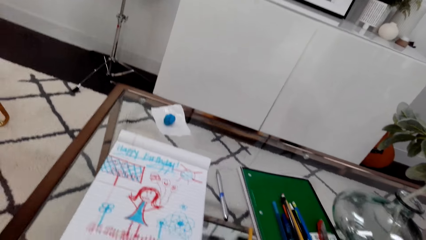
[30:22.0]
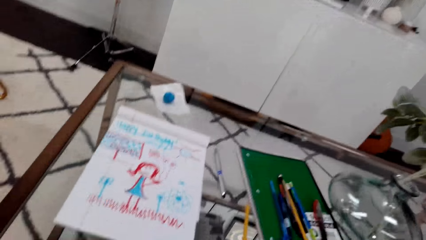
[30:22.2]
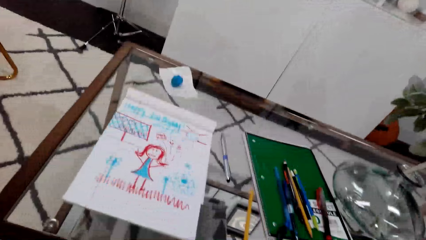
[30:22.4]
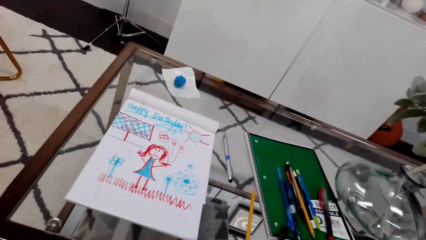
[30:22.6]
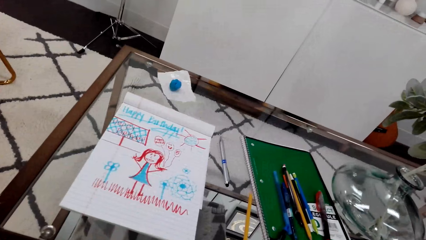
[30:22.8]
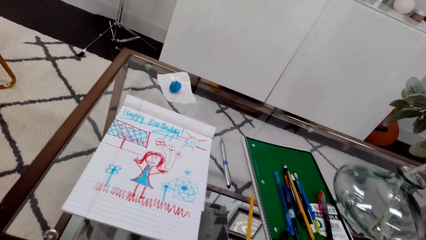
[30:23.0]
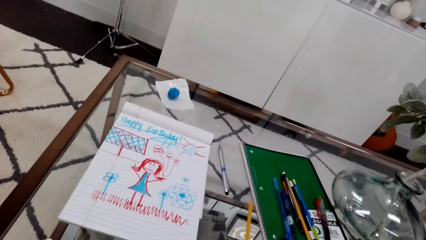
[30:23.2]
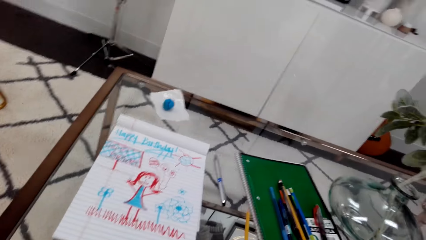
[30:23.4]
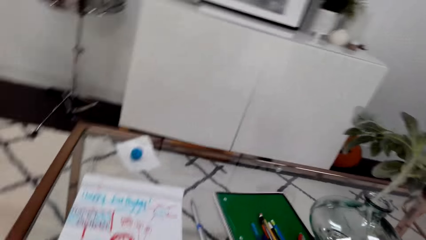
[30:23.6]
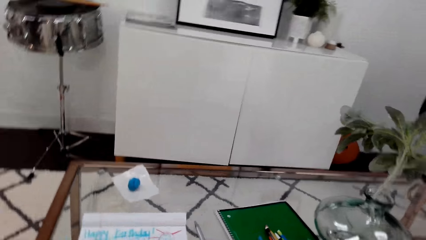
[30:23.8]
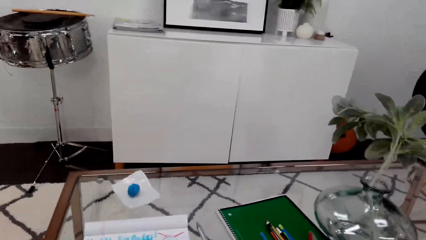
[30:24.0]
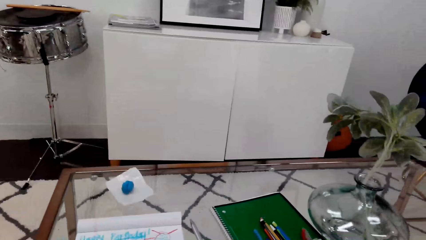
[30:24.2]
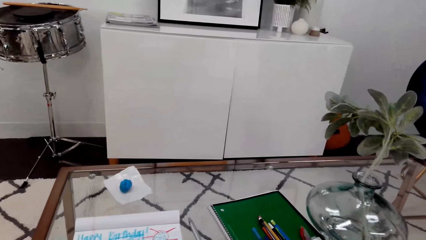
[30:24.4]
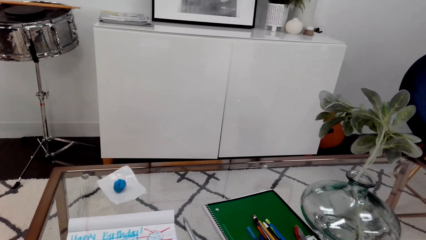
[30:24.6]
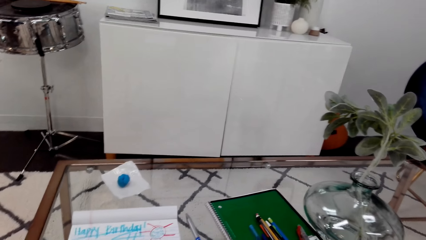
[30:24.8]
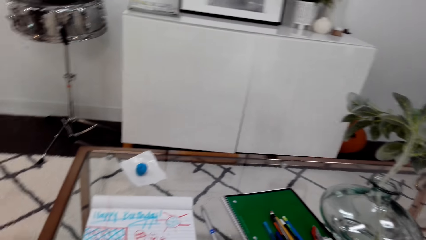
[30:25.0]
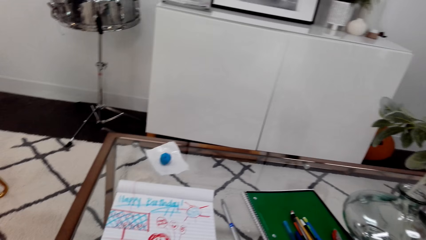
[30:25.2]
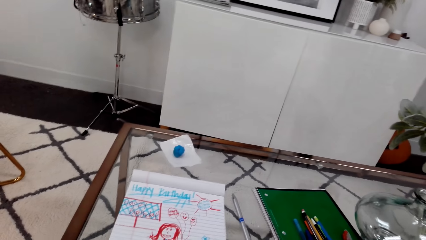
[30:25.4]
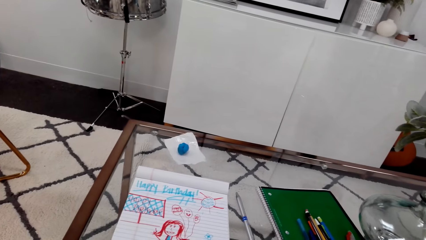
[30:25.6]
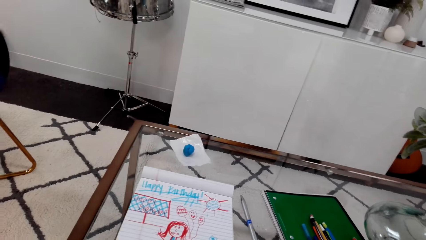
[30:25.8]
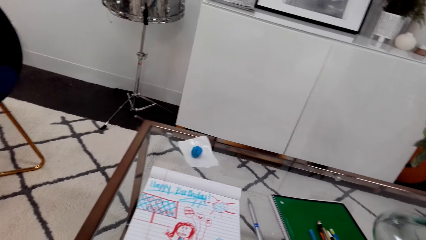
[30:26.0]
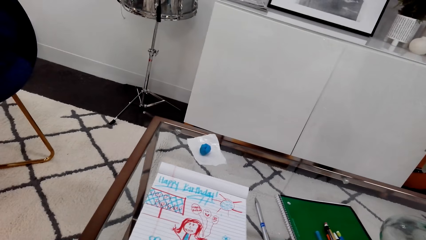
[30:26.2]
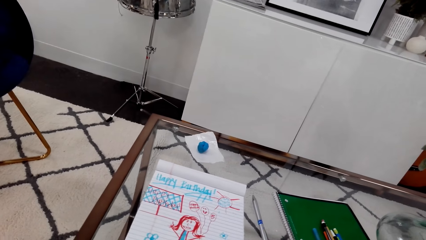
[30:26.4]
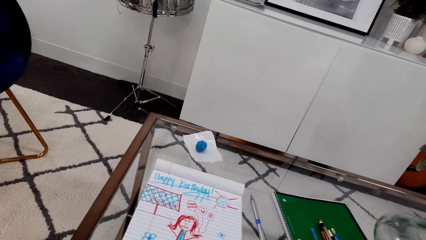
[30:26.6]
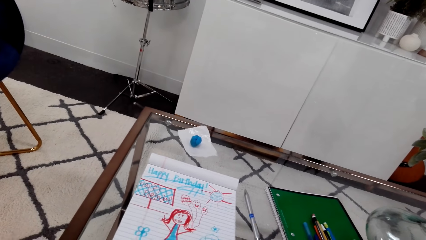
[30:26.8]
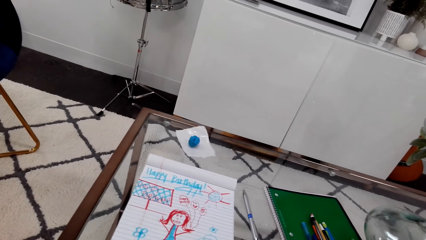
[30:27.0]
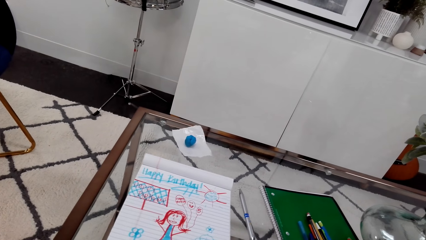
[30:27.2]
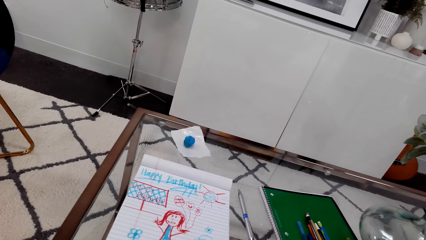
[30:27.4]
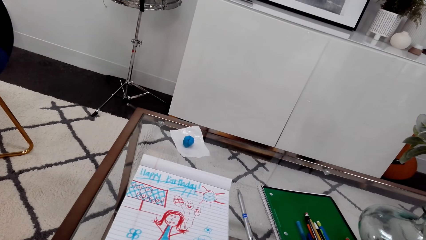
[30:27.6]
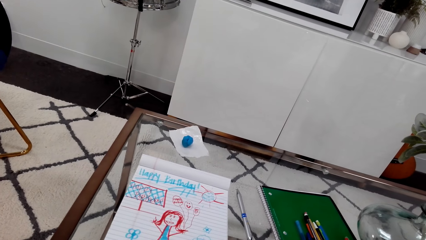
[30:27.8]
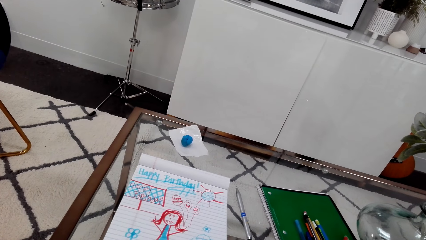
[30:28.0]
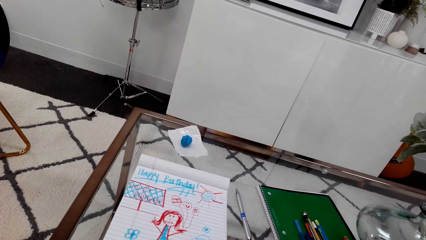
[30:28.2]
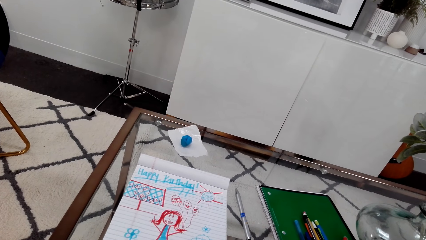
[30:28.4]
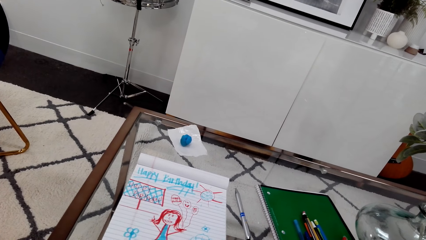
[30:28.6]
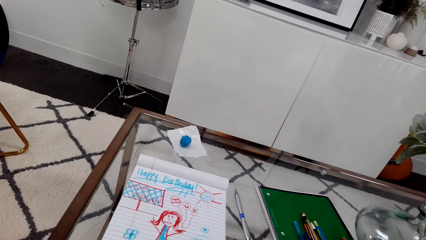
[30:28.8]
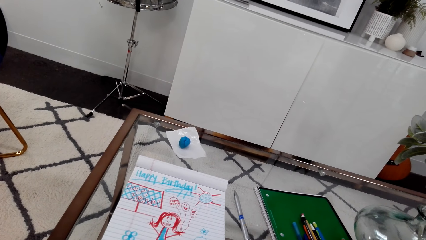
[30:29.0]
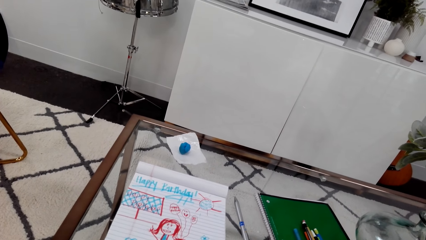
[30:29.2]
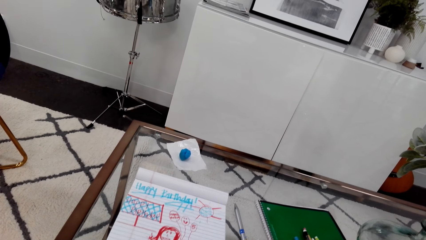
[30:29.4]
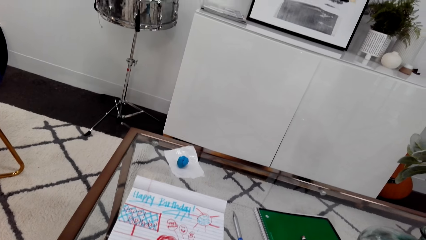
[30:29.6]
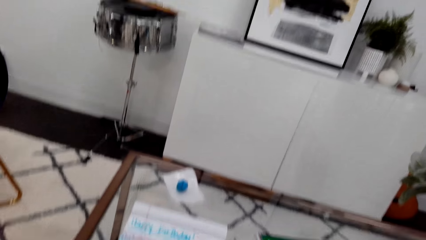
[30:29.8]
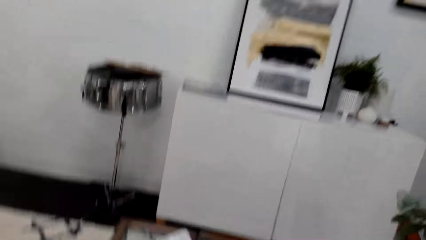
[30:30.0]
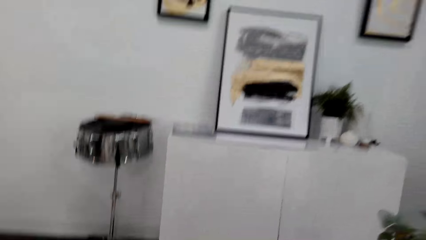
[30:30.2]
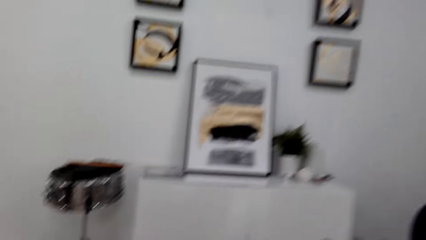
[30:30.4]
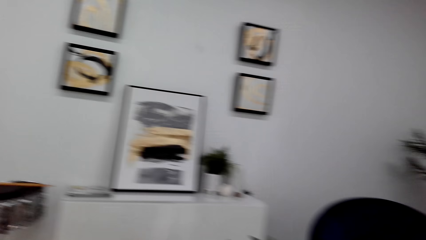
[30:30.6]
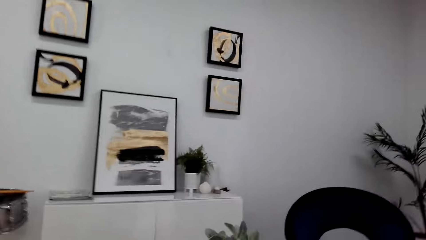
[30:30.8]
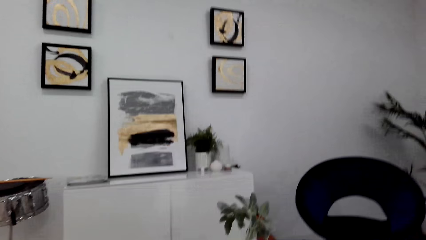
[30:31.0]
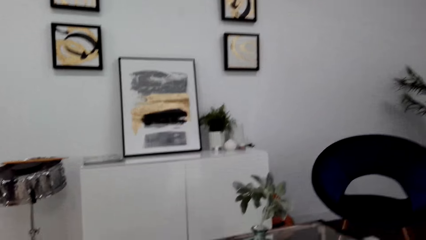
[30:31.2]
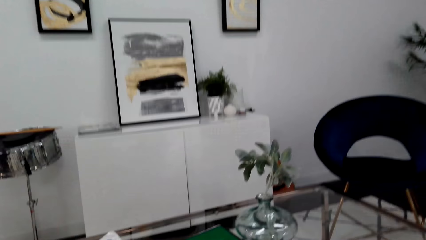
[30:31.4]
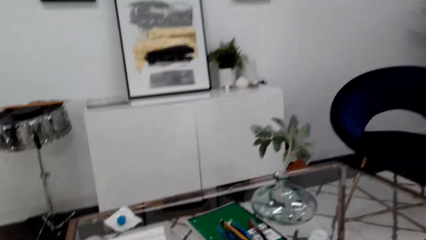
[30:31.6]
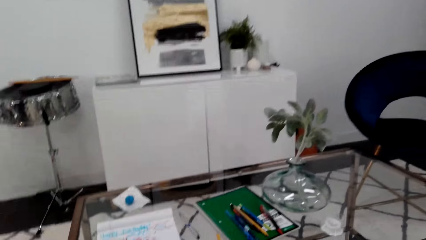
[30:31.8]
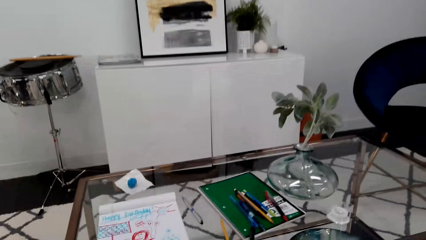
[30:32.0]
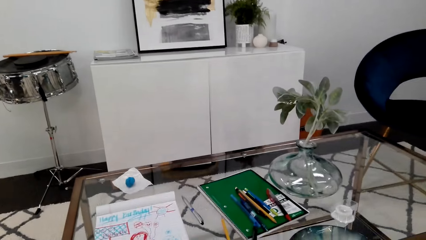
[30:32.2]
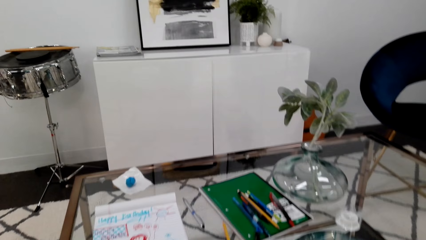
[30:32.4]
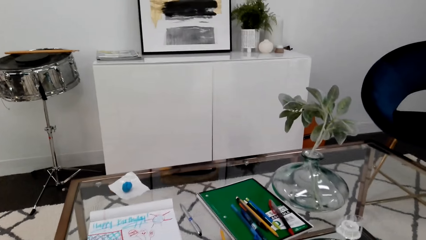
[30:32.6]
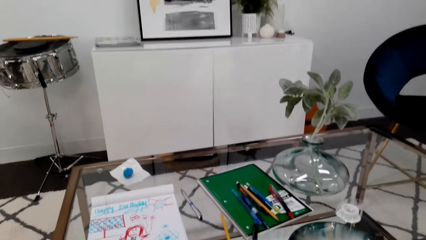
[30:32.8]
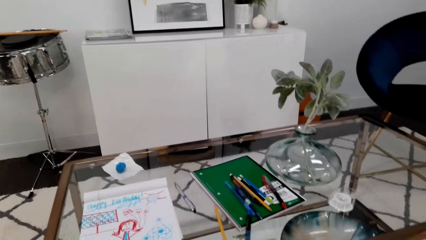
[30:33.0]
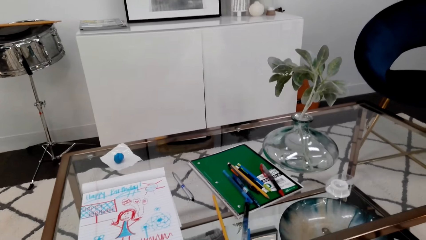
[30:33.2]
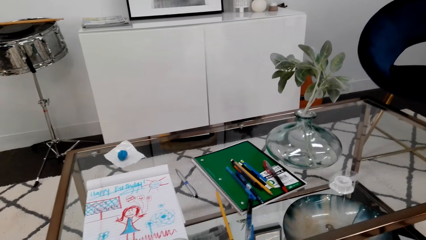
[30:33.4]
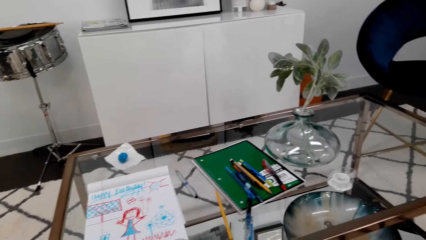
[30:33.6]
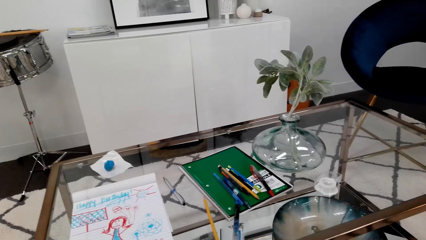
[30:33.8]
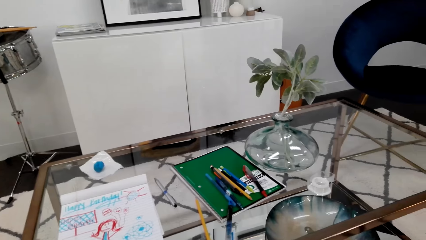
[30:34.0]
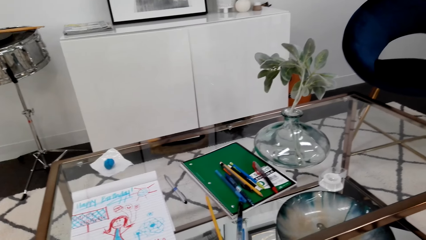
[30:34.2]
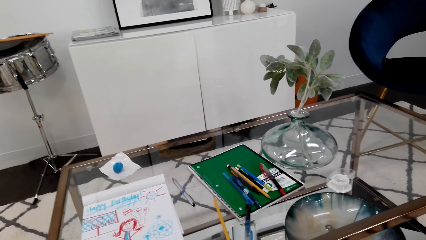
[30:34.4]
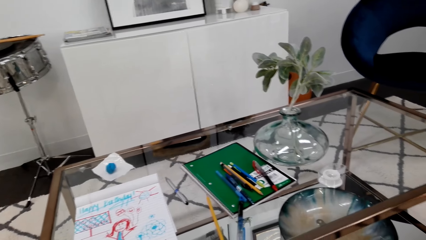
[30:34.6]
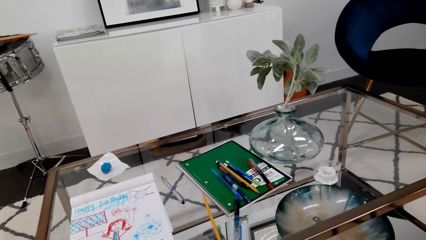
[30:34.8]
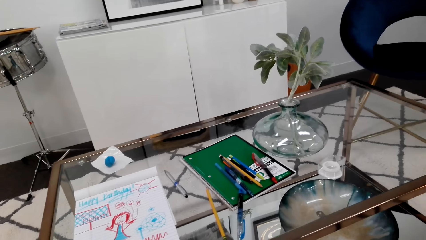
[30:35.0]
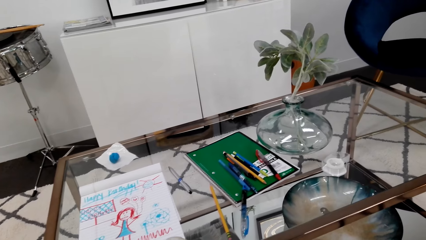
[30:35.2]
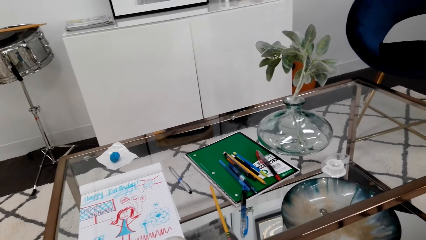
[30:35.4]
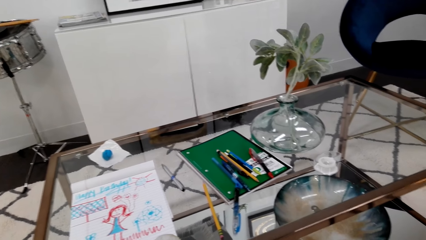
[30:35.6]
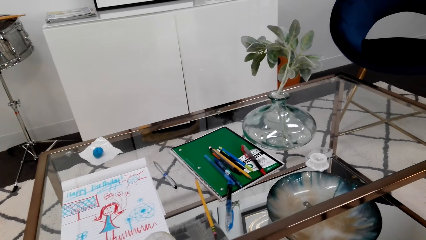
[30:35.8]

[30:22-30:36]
The camera wearer looks around. They look at the drawing. They look around.

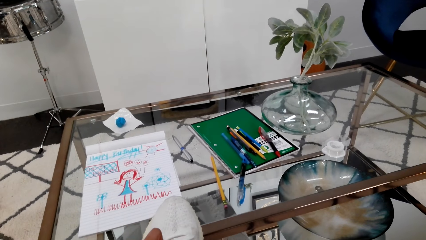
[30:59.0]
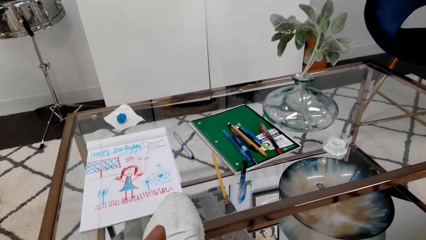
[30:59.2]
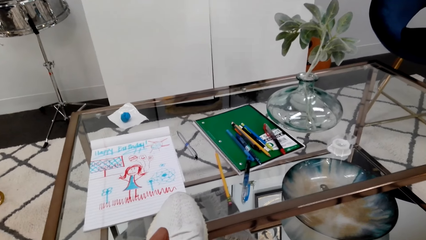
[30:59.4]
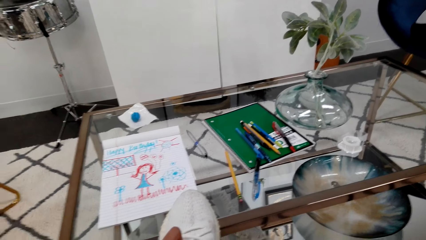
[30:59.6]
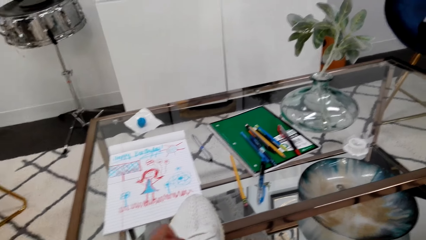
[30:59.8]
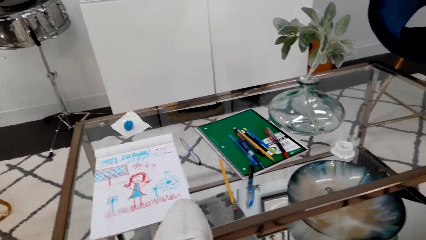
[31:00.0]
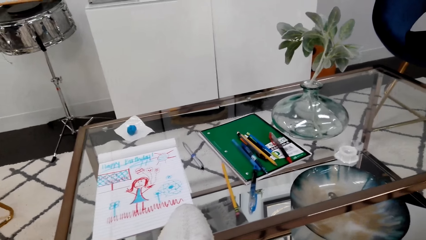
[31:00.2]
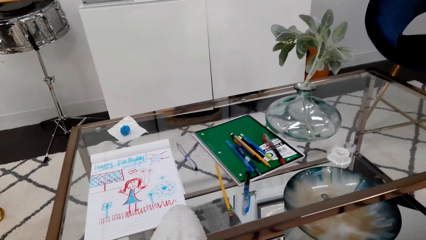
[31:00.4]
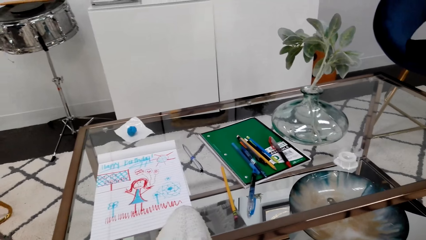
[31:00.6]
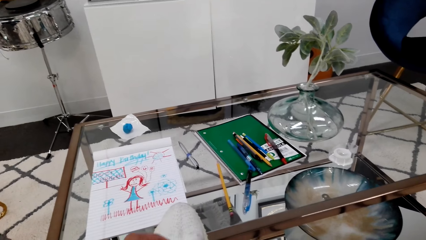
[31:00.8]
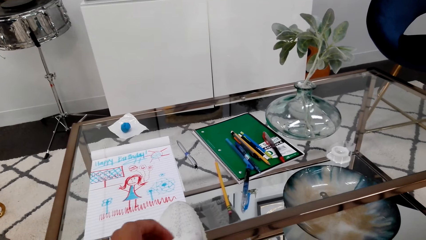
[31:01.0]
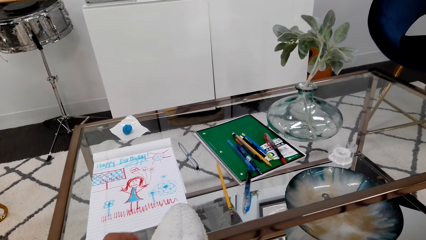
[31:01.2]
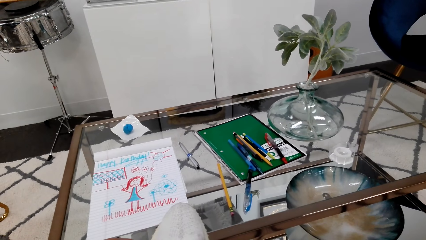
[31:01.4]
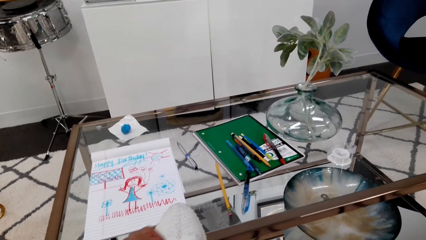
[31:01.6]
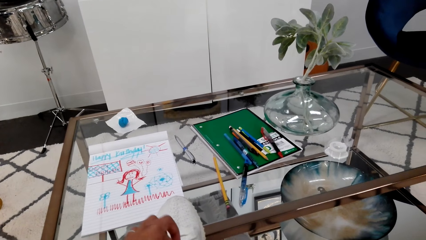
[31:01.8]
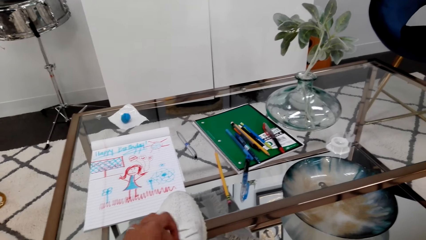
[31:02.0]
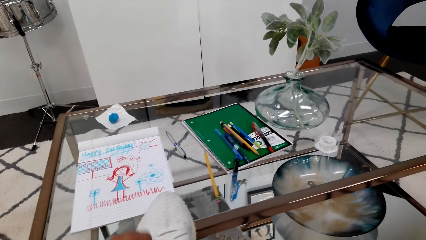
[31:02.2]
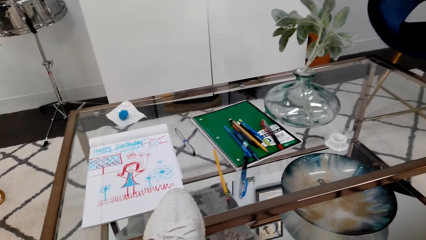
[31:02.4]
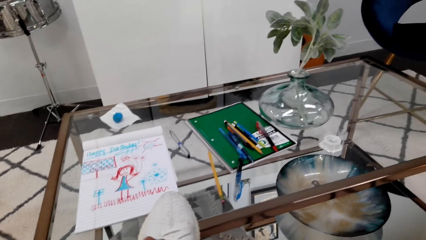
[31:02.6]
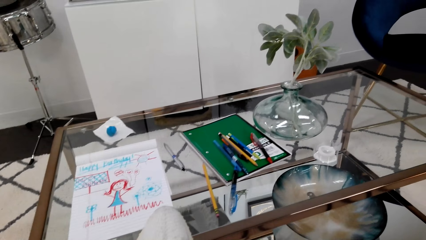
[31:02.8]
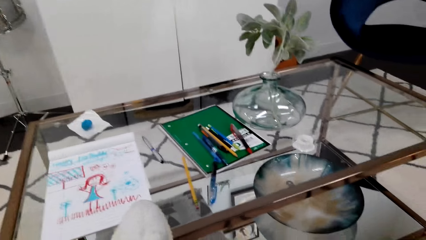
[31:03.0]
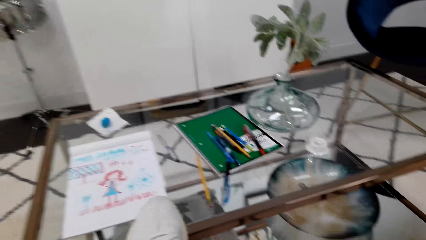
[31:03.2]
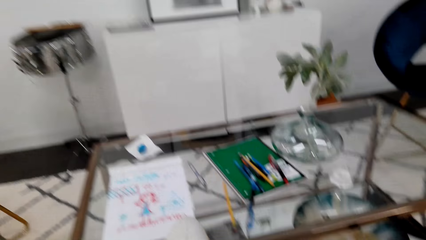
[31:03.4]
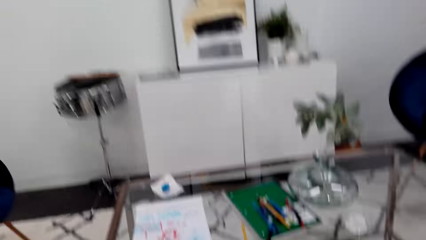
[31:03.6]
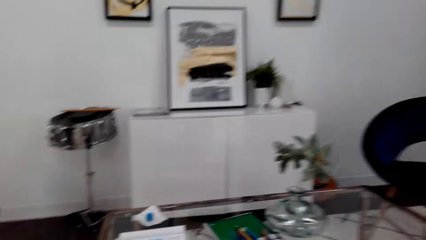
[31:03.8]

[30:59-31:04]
The camera wearer touches the shoes.
